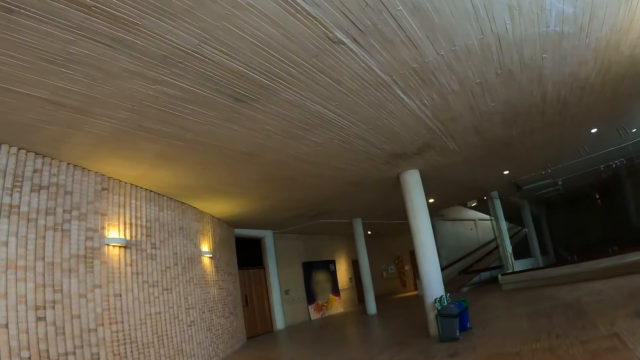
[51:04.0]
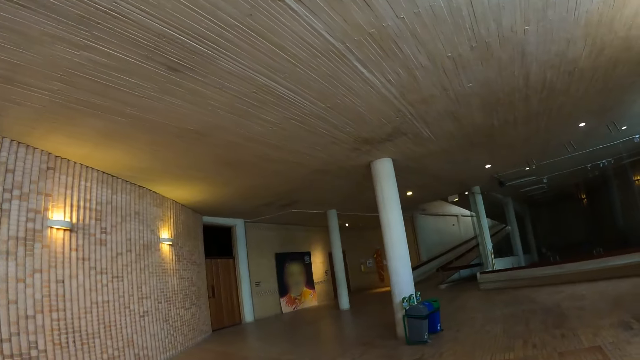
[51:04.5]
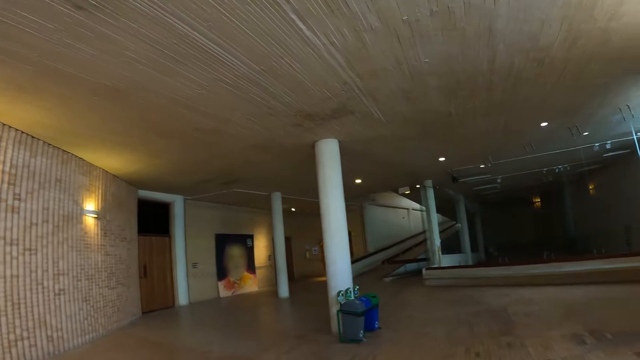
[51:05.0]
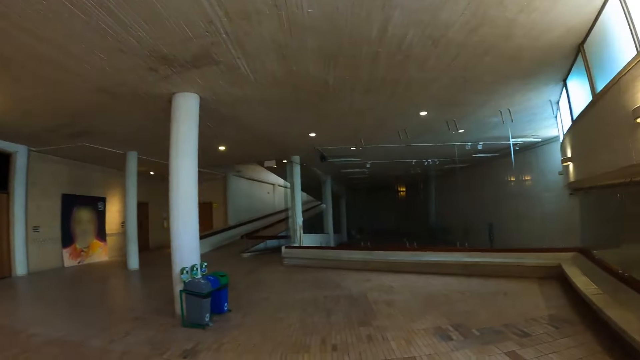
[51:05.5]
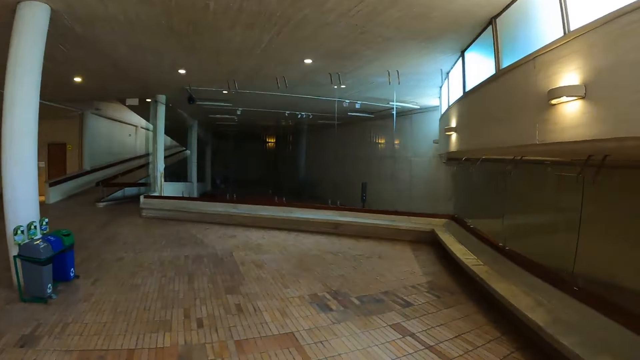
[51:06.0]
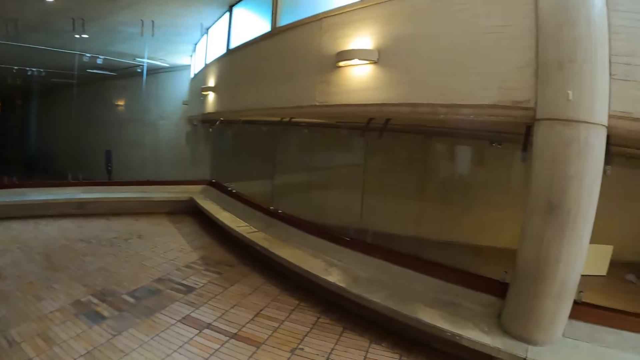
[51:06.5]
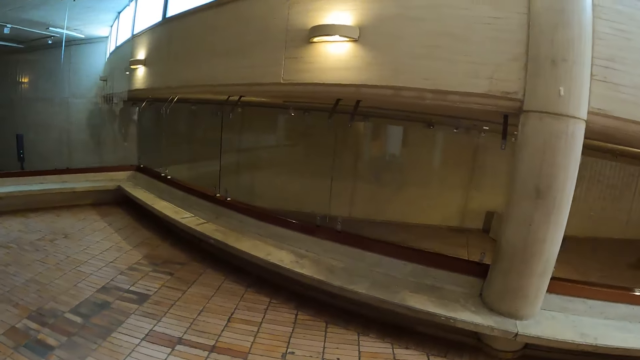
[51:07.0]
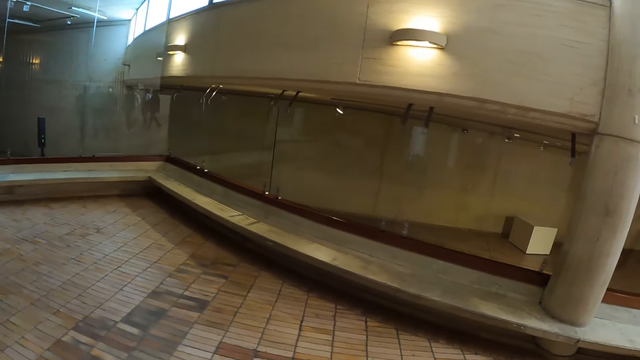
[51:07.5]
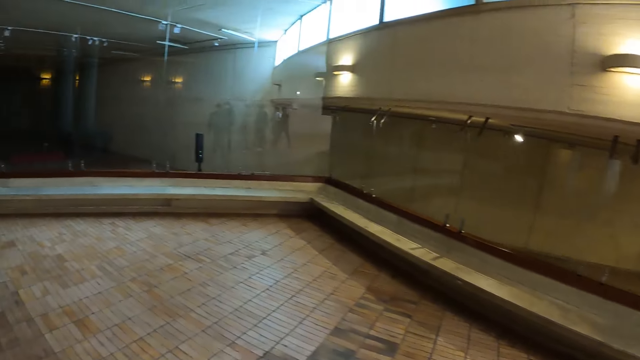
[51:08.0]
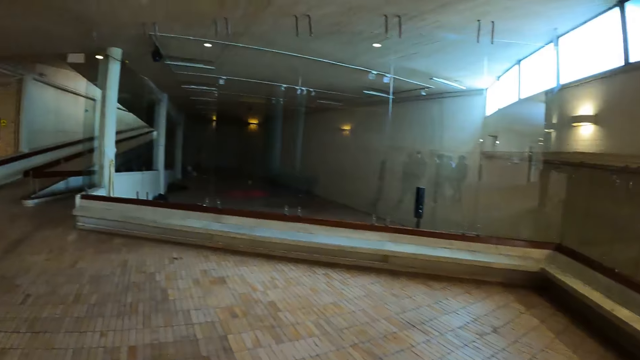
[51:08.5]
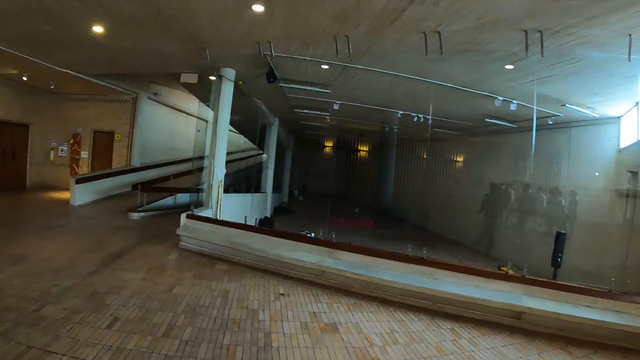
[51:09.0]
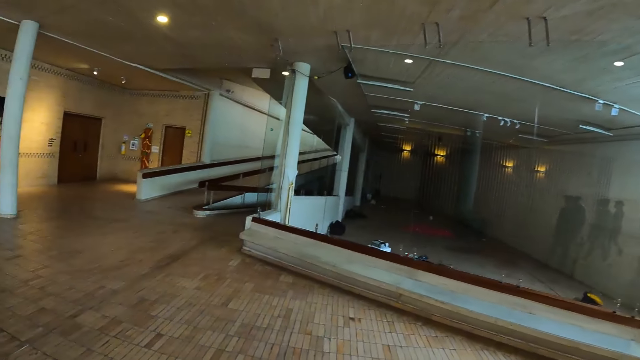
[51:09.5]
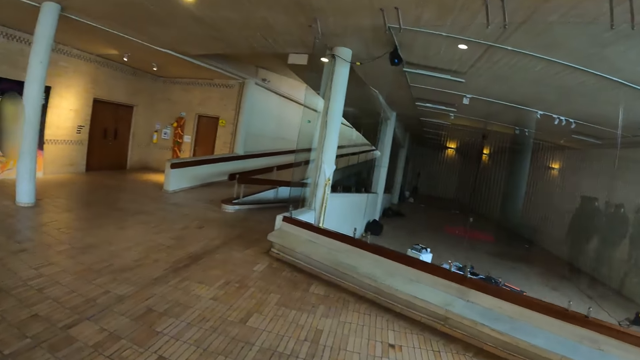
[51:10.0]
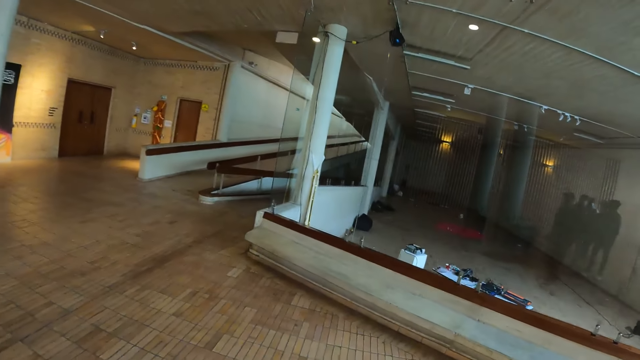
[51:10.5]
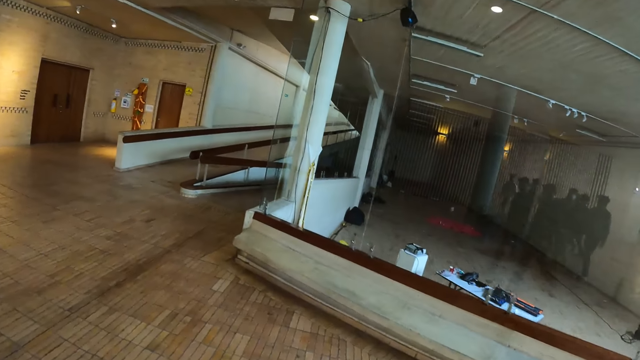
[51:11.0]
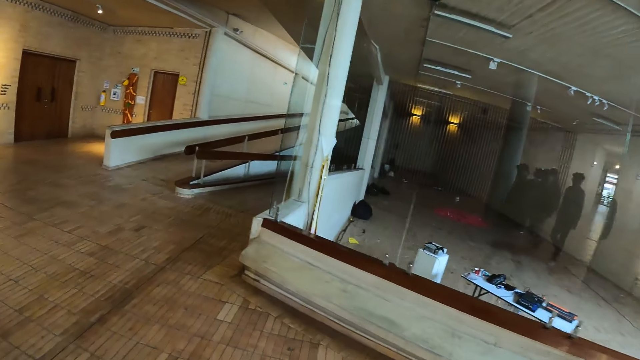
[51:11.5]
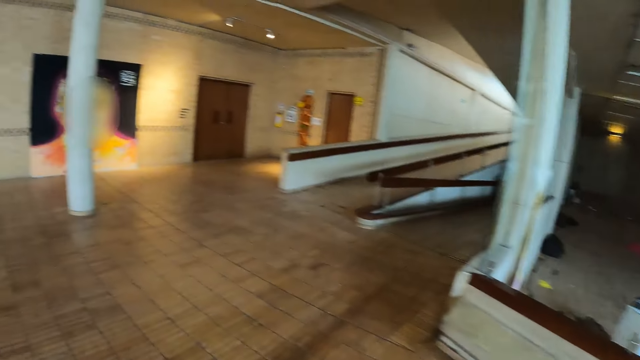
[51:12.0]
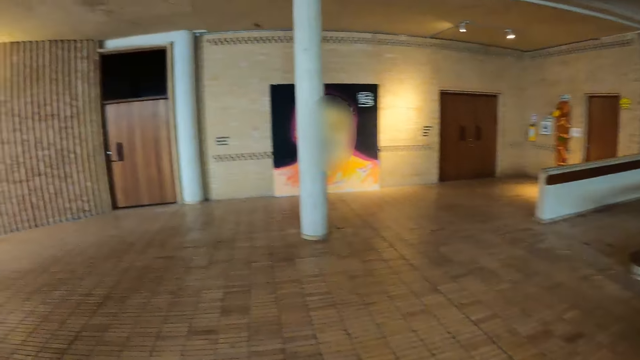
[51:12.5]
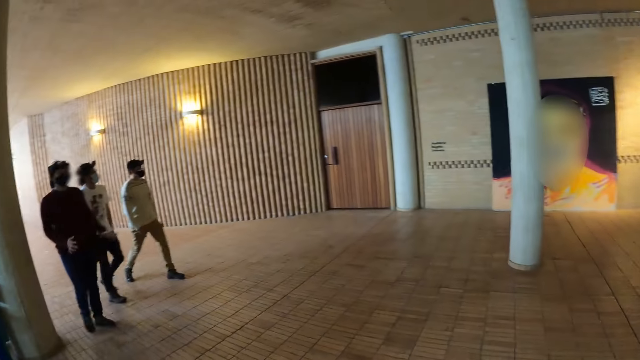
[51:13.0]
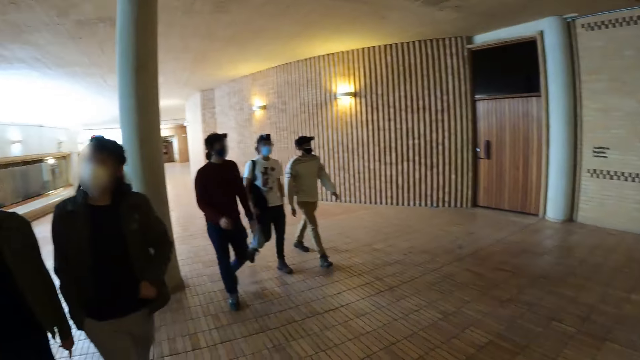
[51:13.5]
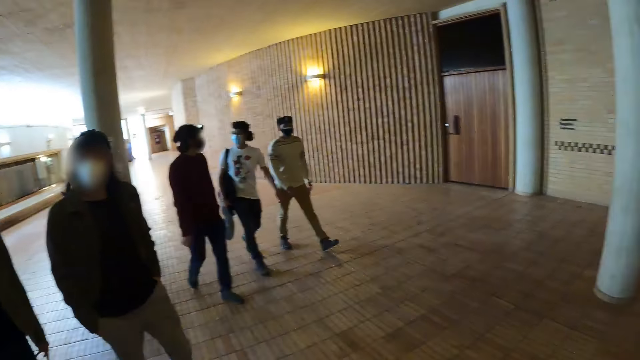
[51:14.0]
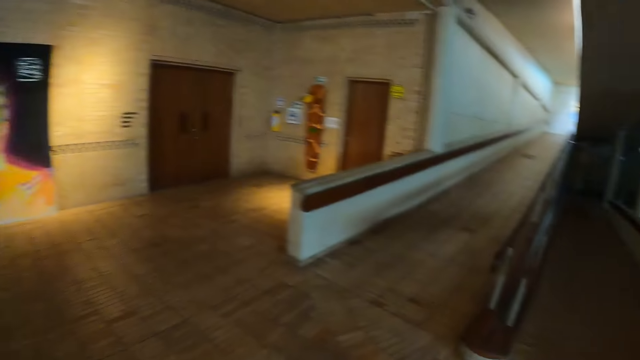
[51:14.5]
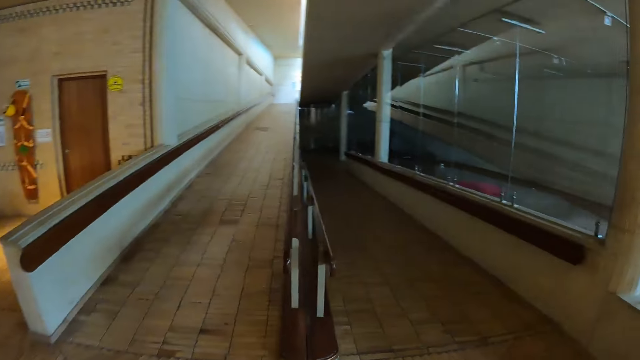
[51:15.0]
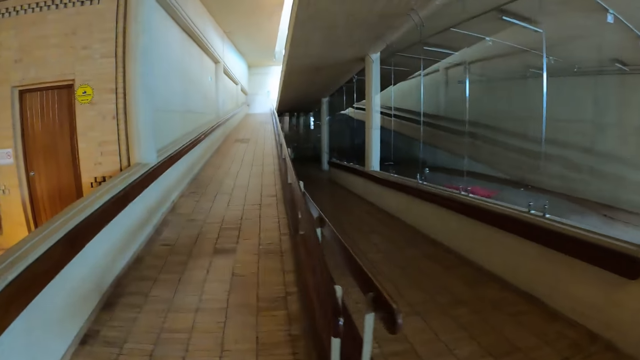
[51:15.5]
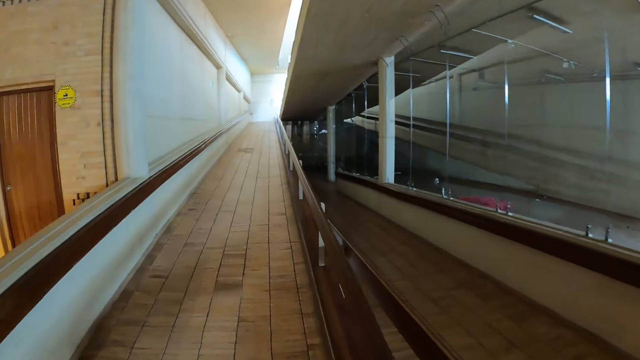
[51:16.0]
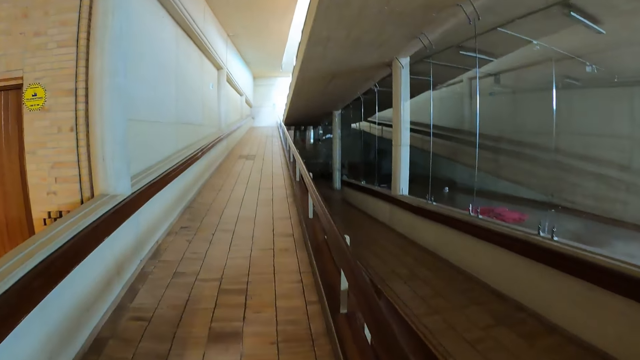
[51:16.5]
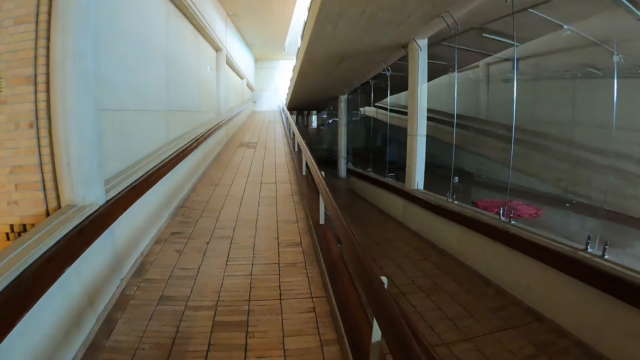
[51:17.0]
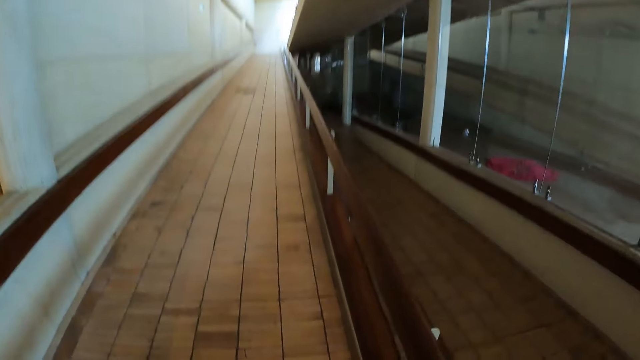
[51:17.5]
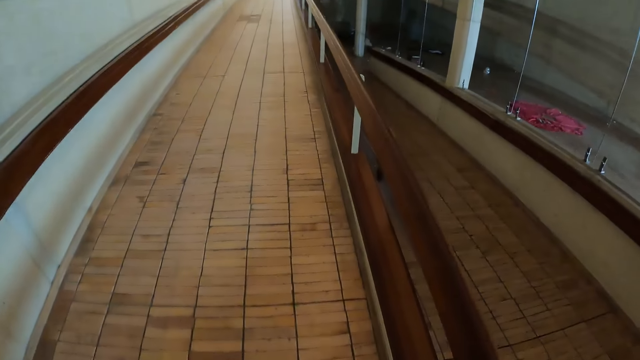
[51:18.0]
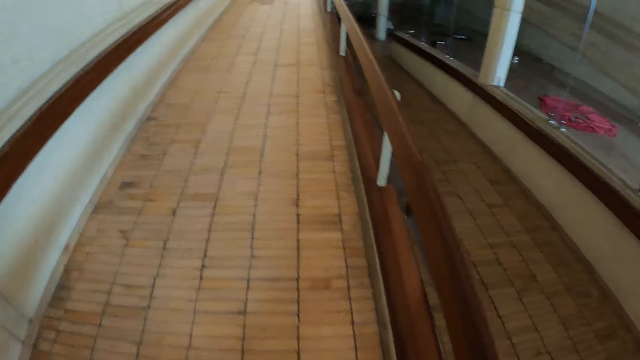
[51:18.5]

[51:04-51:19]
The camera wearer turns around. A man walks in the building. The camera wearer ascends the stairs in the building.

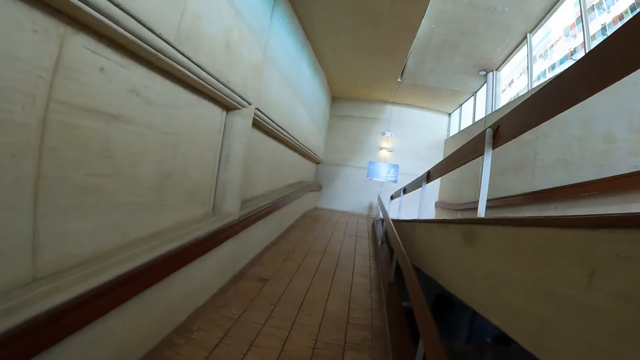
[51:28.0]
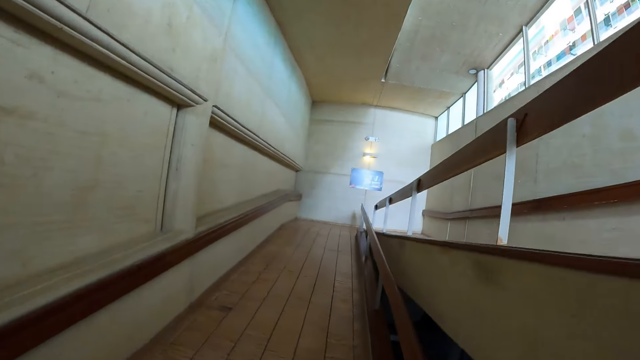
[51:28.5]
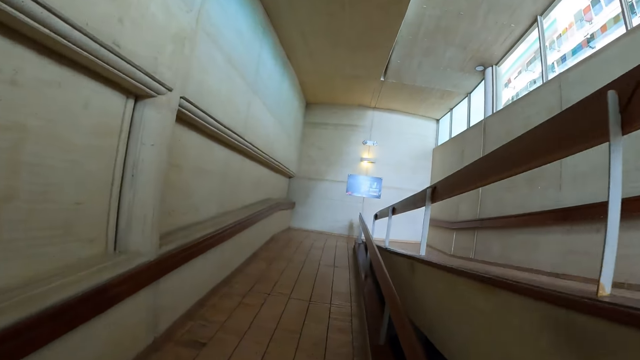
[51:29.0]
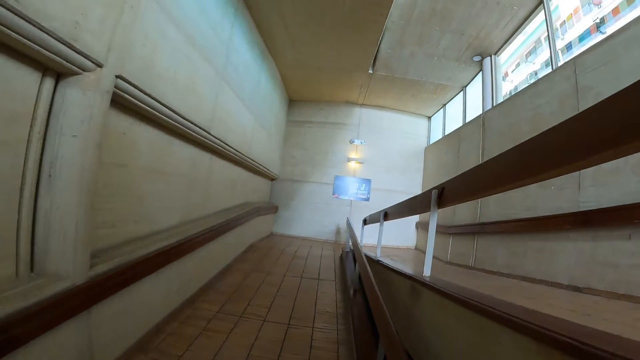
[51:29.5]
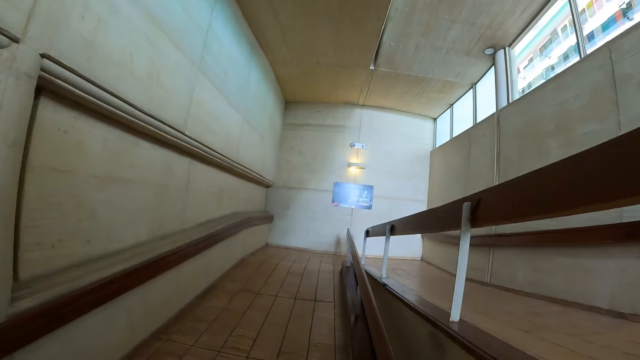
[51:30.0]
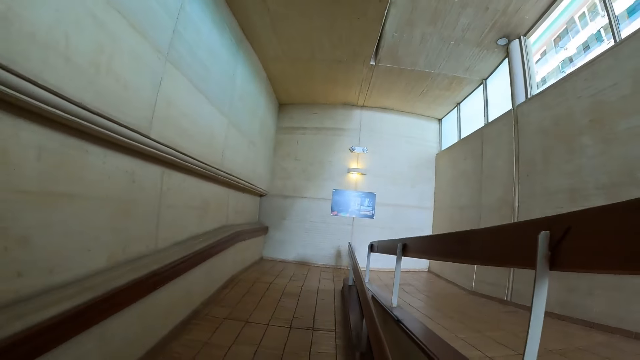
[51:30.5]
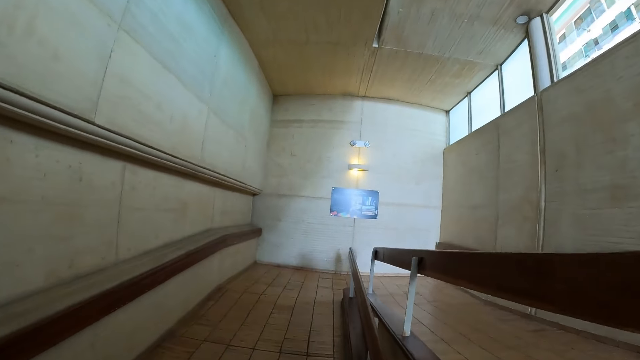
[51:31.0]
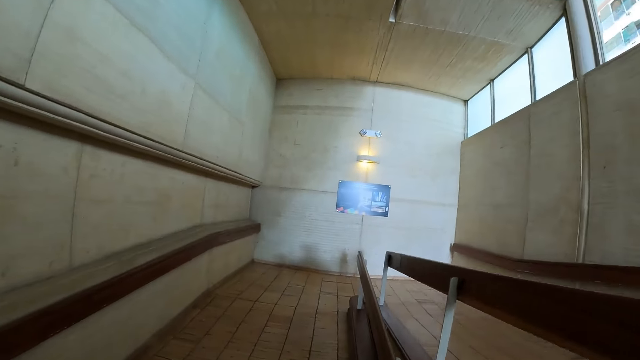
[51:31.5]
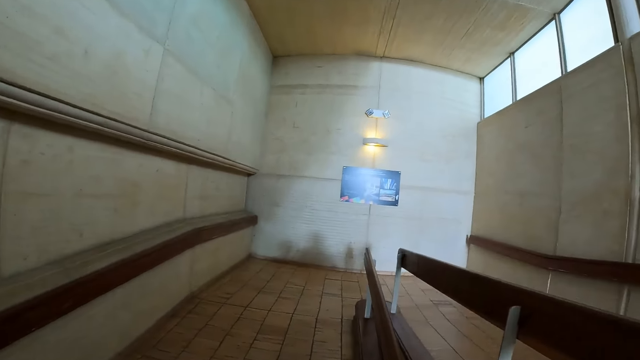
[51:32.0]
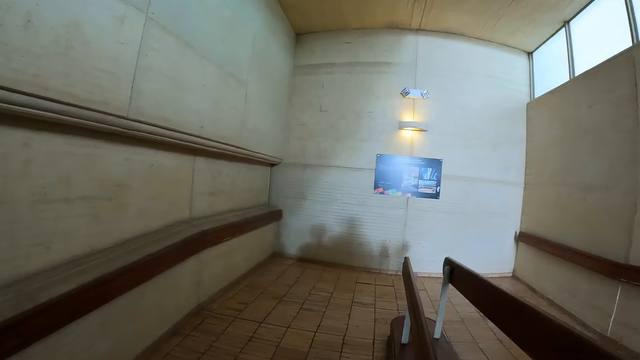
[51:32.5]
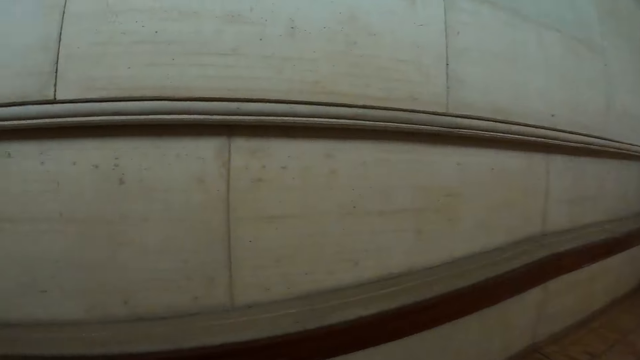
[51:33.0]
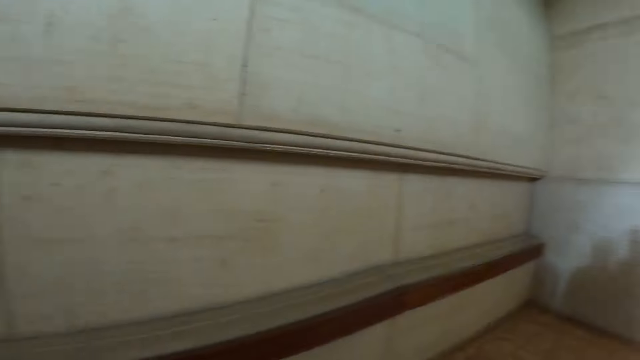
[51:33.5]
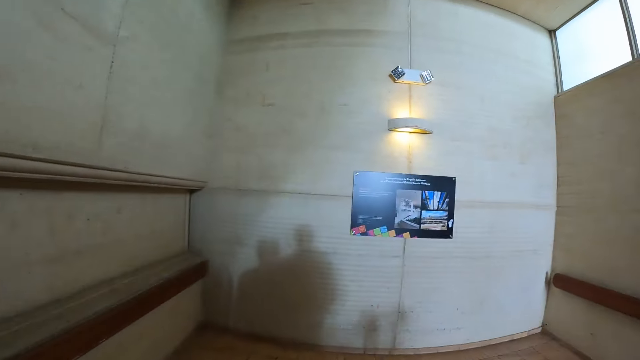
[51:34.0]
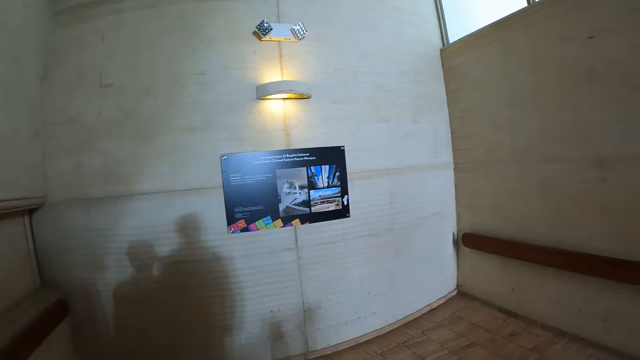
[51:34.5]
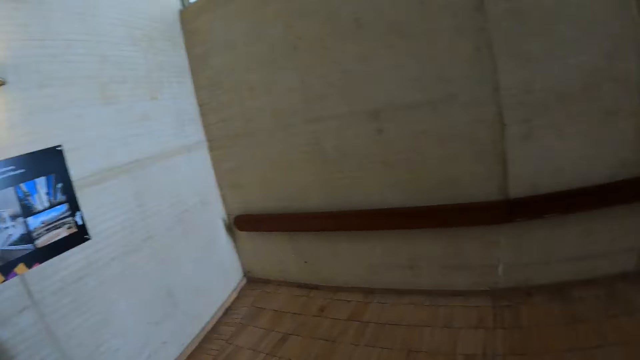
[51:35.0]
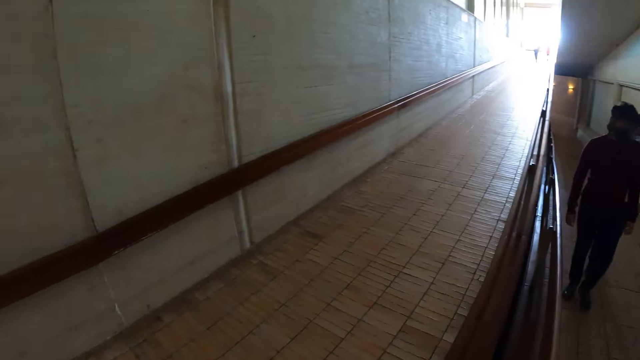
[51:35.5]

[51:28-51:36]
The camera wearer turns around. A man walks up the building.
